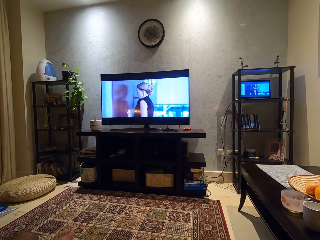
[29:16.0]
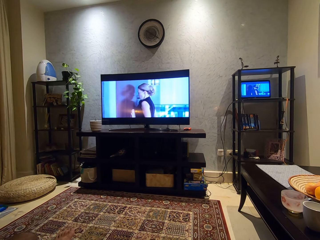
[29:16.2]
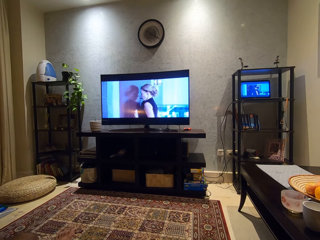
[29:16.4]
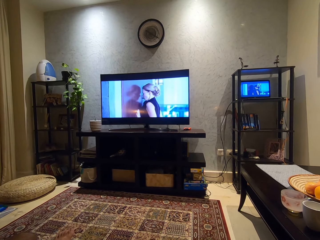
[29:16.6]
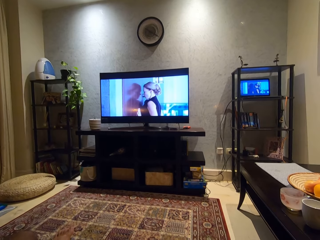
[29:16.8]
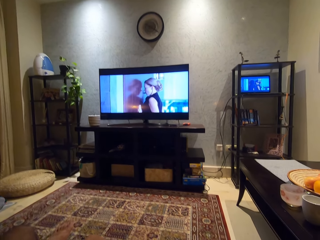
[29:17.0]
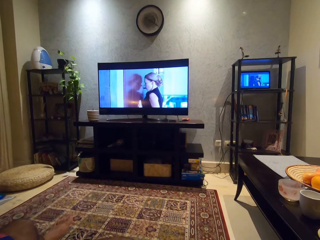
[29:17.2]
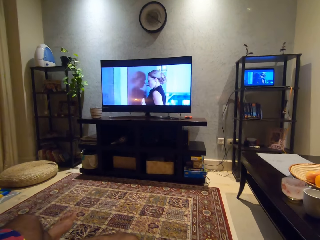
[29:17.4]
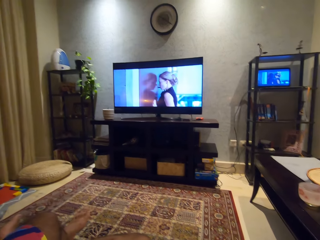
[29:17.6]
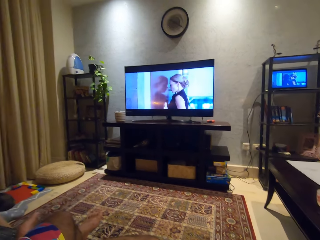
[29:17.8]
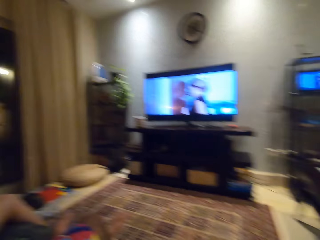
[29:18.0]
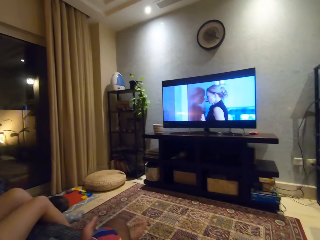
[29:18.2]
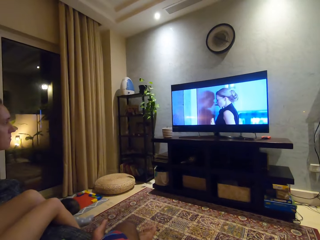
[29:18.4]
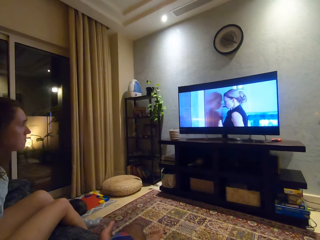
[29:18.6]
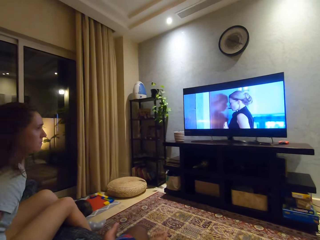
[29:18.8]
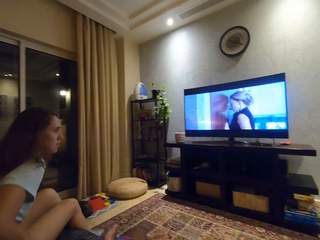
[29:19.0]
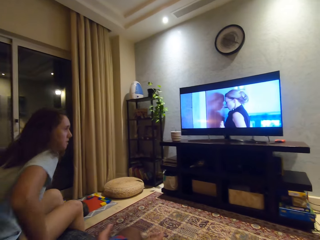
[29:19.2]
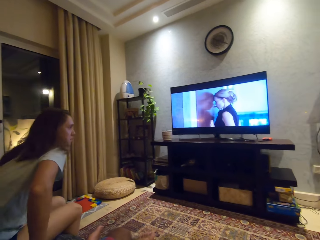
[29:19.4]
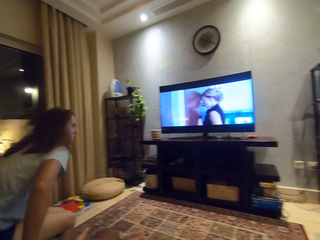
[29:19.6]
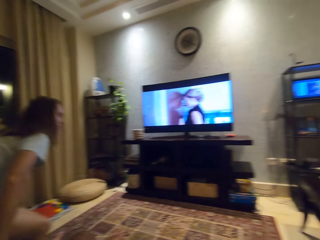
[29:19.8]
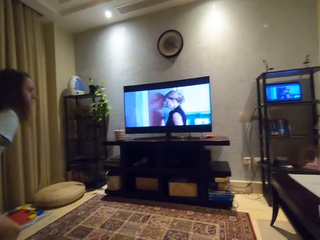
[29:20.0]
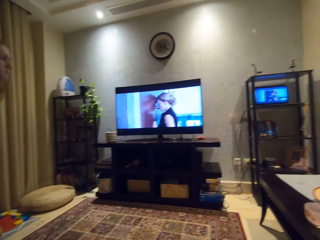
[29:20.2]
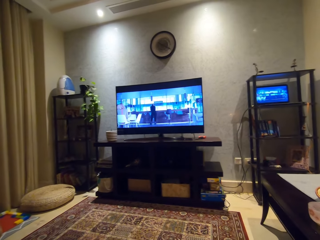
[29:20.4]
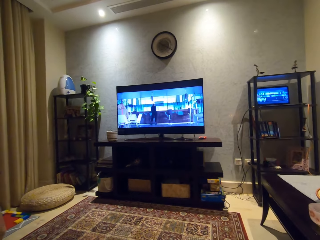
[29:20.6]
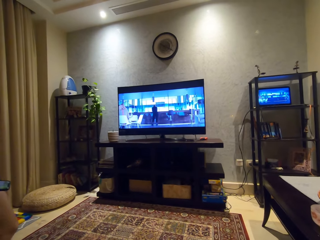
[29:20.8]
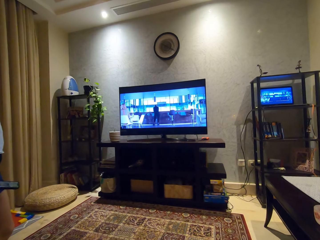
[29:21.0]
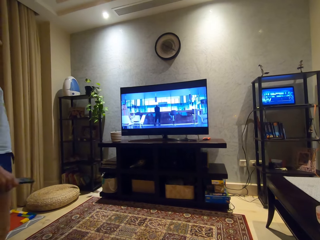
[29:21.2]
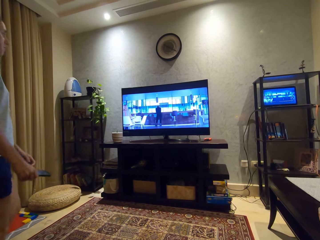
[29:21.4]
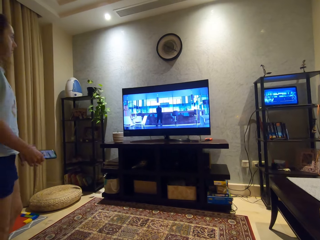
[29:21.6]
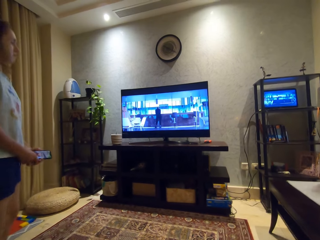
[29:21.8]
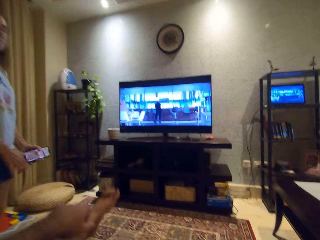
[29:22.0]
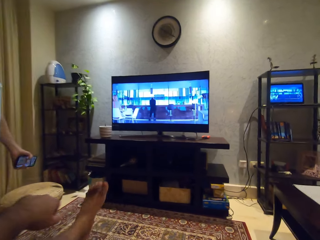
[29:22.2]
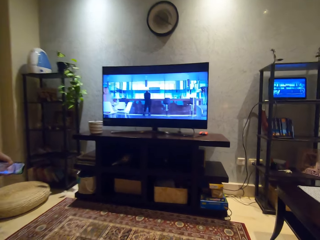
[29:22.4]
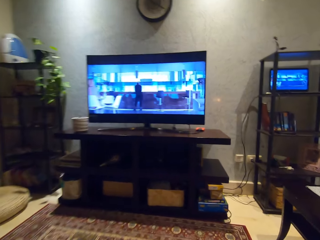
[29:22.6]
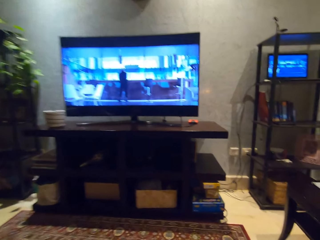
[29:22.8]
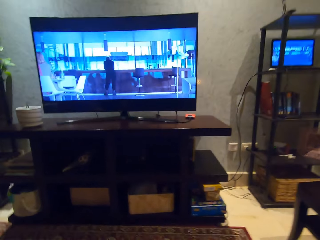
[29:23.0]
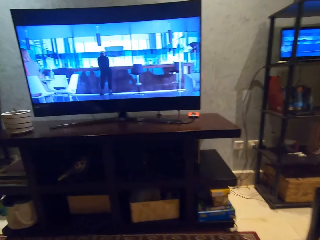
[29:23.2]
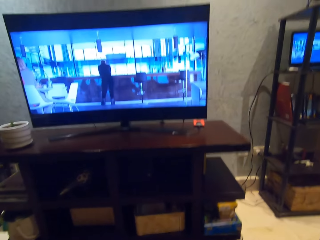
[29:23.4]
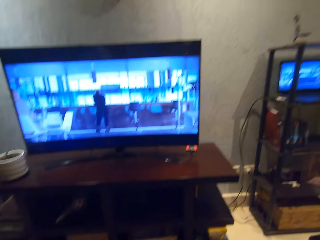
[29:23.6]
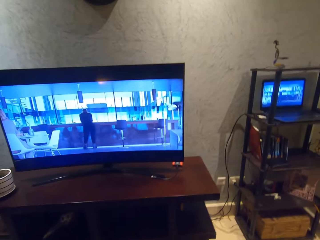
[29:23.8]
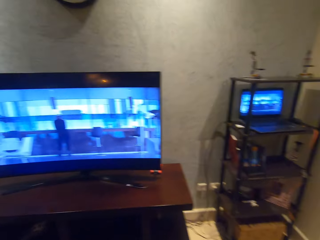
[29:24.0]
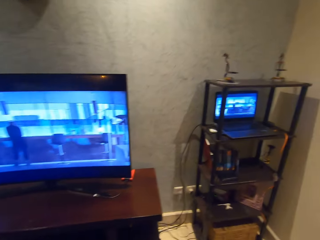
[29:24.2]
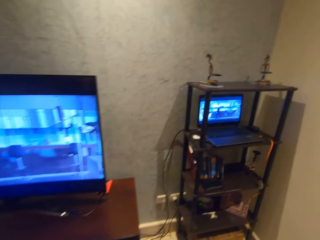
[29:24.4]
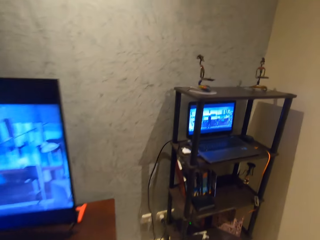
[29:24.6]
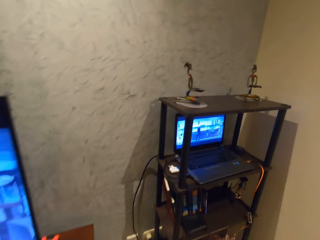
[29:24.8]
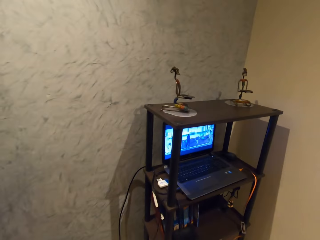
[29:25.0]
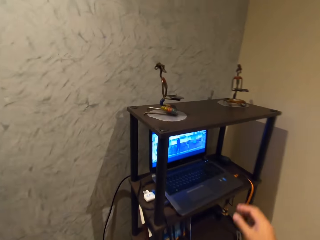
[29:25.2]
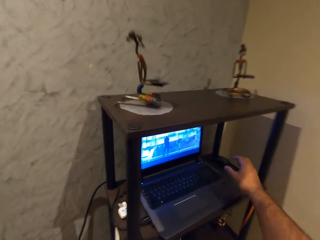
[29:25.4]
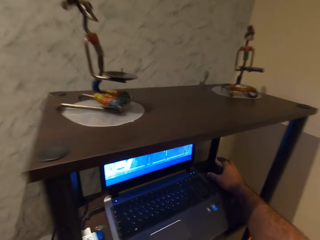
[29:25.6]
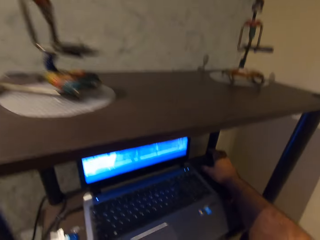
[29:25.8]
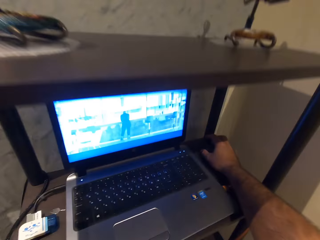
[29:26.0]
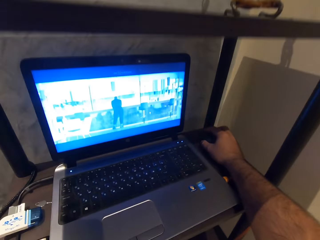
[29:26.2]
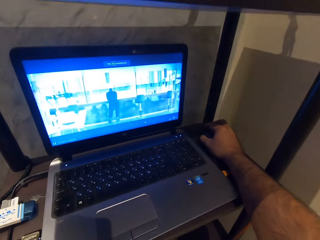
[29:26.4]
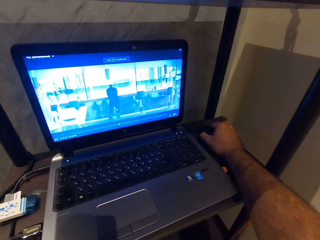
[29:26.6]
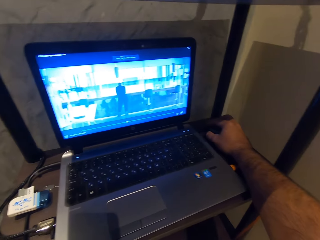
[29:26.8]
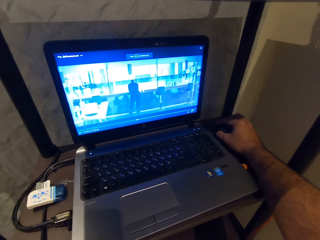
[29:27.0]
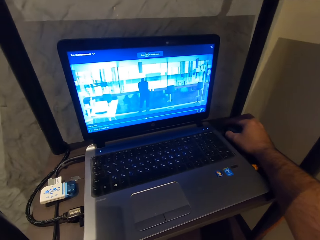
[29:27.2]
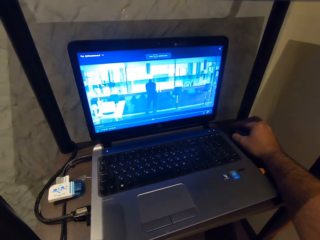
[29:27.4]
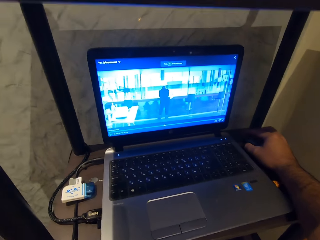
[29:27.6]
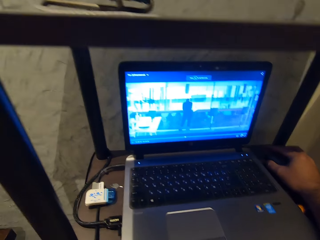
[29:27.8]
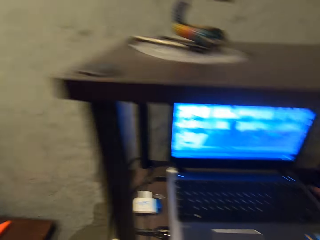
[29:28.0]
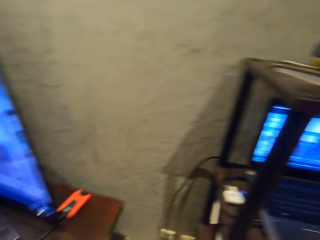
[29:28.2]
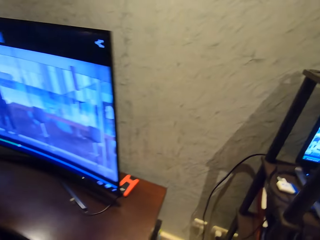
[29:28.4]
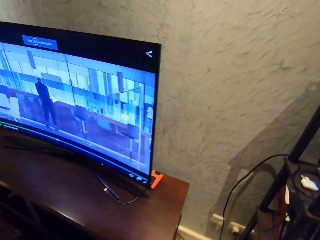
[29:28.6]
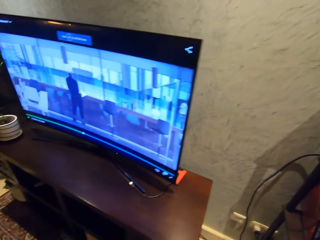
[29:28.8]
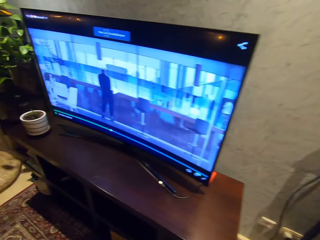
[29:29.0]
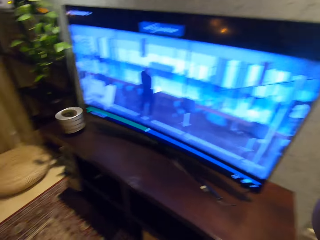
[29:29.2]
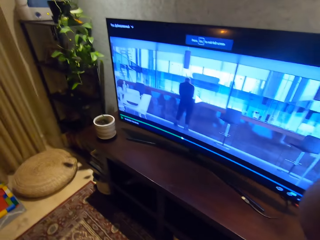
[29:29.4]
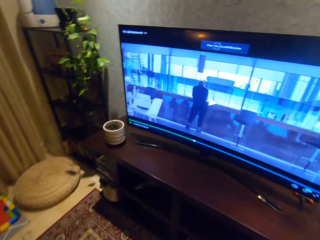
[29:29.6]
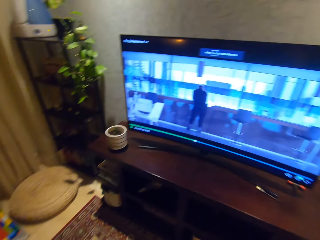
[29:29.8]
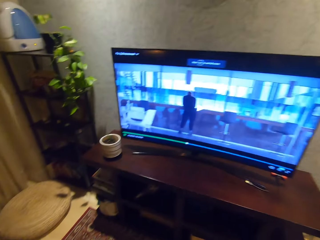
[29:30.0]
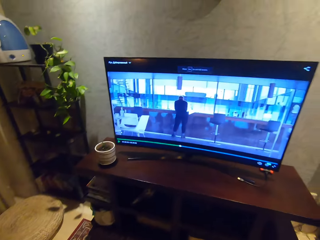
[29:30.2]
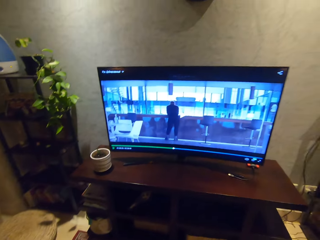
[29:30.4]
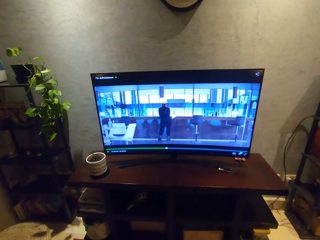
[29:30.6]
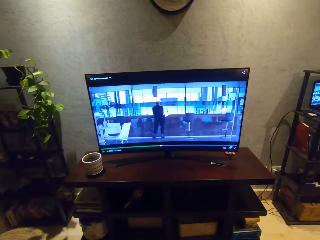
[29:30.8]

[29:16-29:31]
A lady steps down. The camera wearer interacts with the lady. The lady moves forward, stands up, walks forward and holds a phone with the other hand. The camera wearer moves both a hand and a leg. They move towards a laptop. They move a hand and hold a mouse. They adjust the HDMI cord connected to the laptop.
